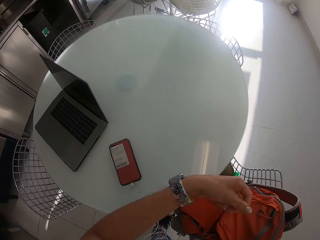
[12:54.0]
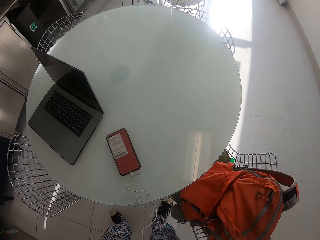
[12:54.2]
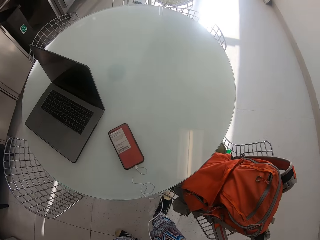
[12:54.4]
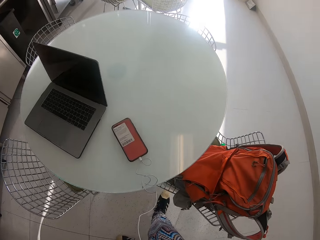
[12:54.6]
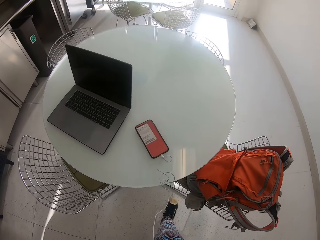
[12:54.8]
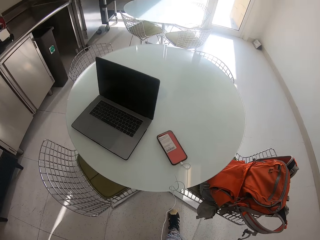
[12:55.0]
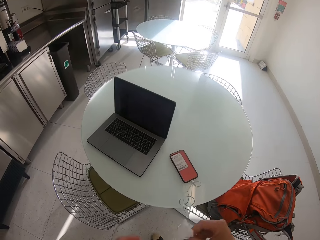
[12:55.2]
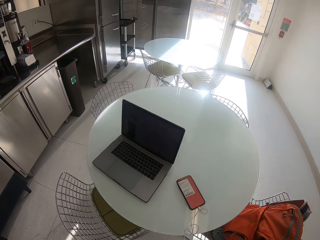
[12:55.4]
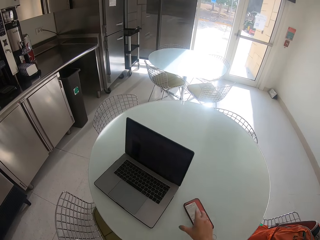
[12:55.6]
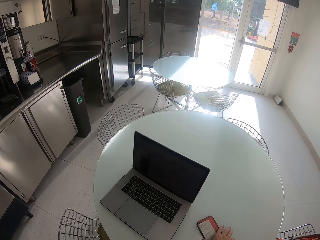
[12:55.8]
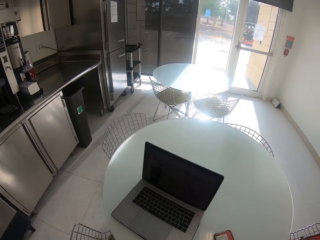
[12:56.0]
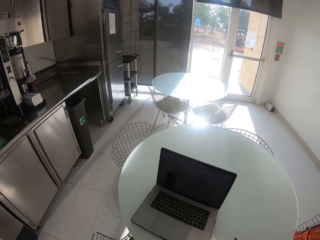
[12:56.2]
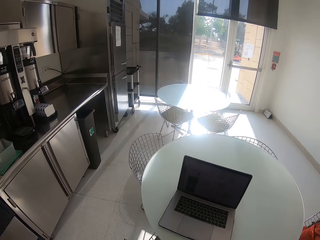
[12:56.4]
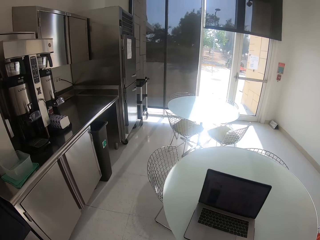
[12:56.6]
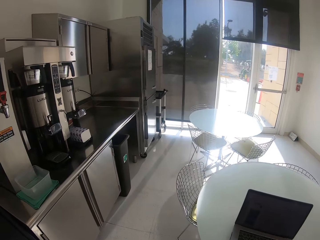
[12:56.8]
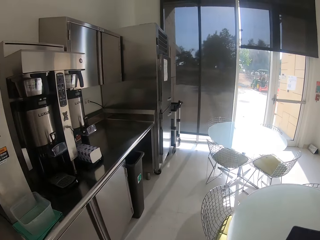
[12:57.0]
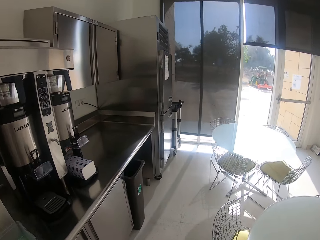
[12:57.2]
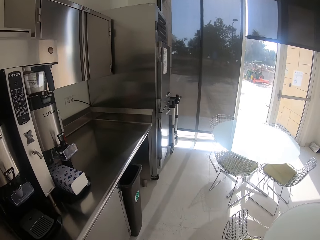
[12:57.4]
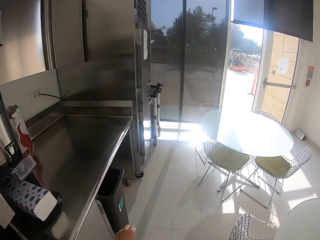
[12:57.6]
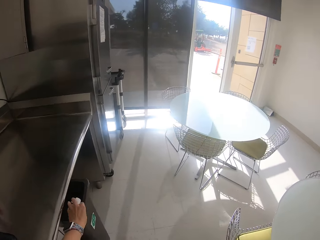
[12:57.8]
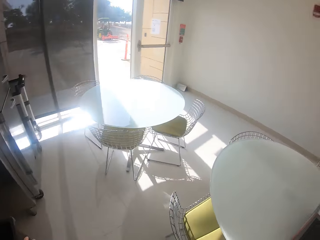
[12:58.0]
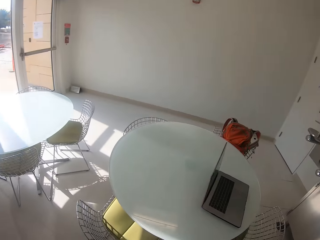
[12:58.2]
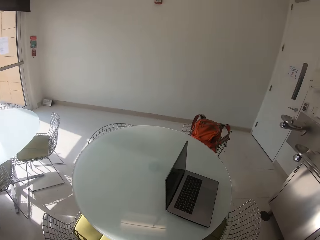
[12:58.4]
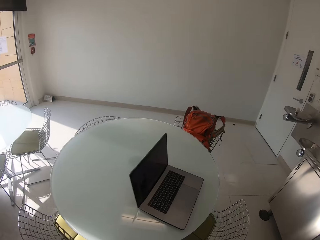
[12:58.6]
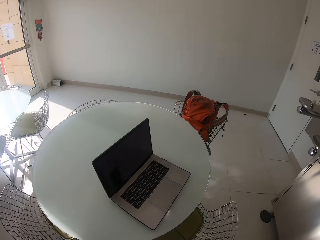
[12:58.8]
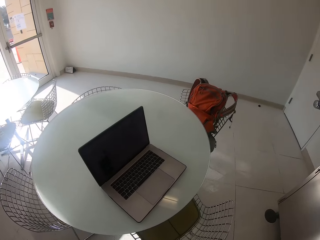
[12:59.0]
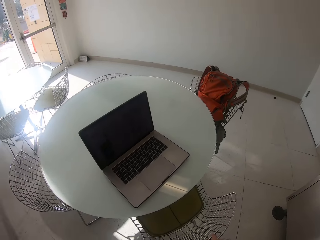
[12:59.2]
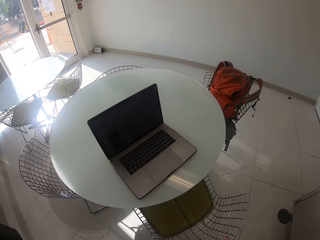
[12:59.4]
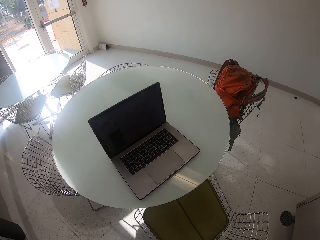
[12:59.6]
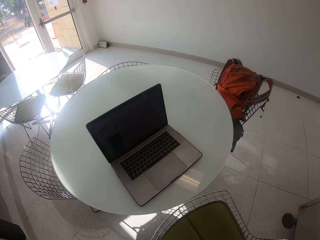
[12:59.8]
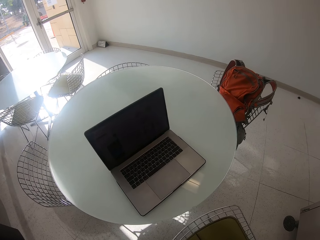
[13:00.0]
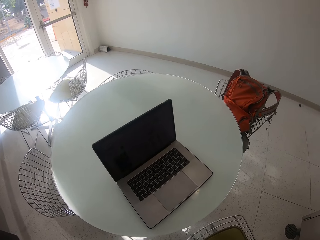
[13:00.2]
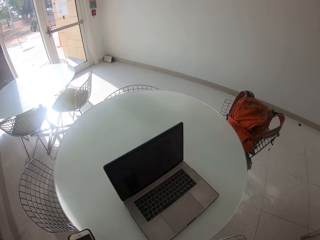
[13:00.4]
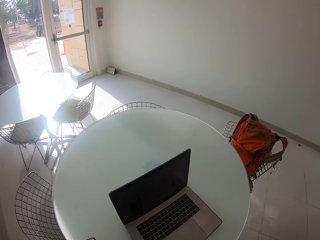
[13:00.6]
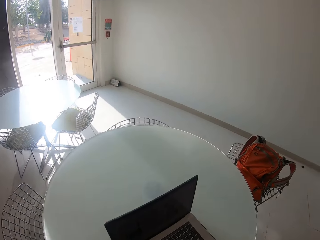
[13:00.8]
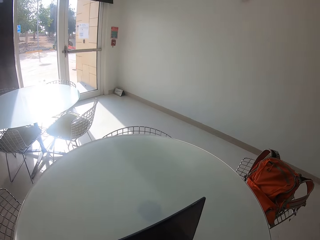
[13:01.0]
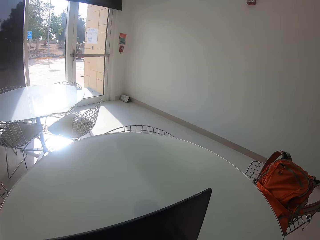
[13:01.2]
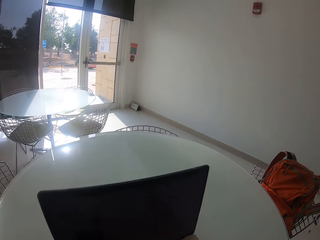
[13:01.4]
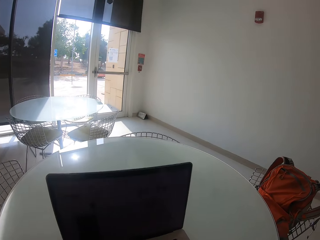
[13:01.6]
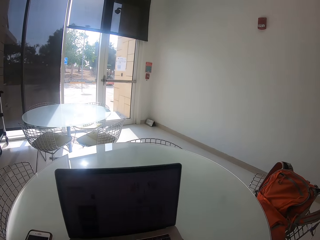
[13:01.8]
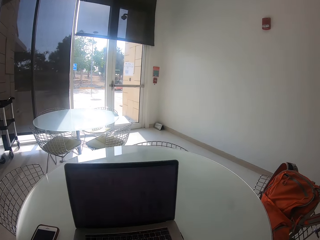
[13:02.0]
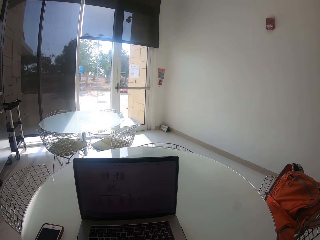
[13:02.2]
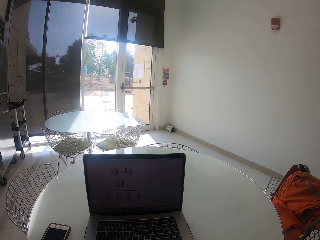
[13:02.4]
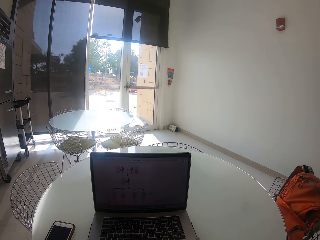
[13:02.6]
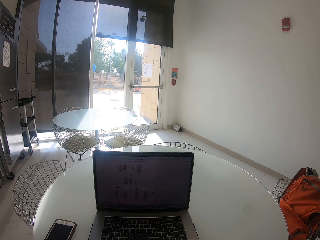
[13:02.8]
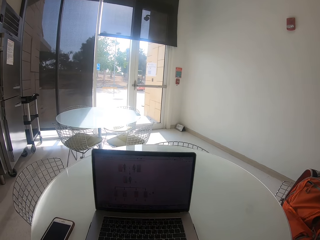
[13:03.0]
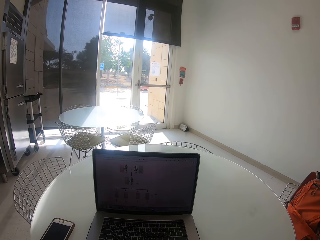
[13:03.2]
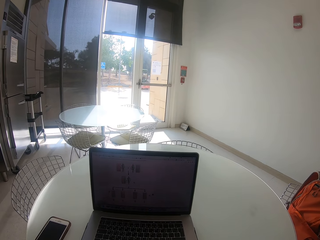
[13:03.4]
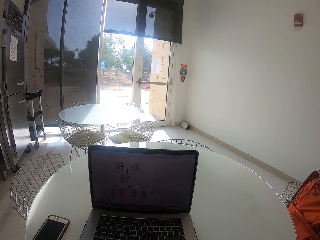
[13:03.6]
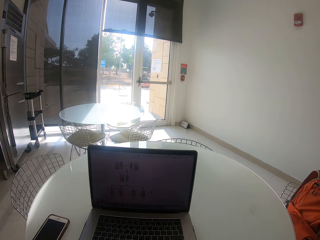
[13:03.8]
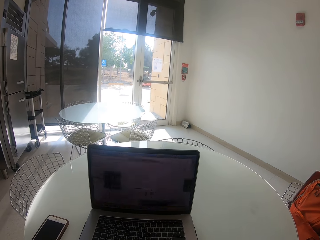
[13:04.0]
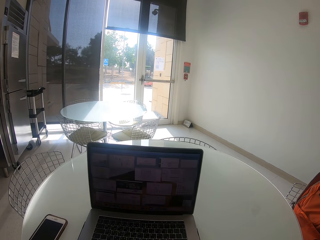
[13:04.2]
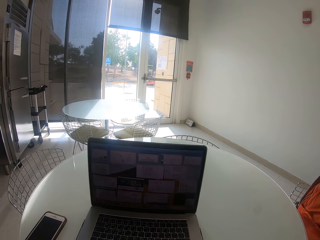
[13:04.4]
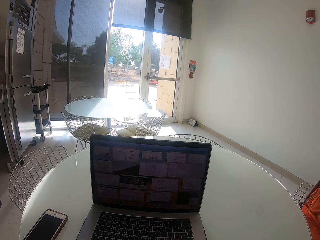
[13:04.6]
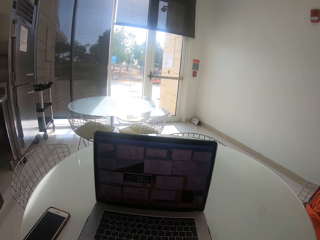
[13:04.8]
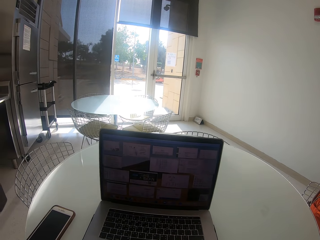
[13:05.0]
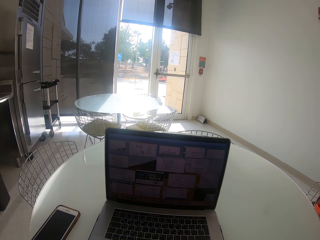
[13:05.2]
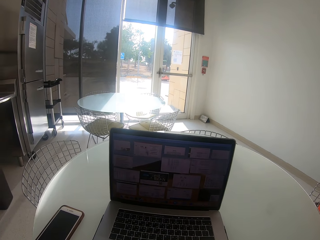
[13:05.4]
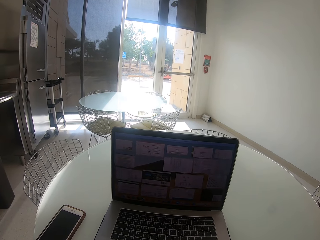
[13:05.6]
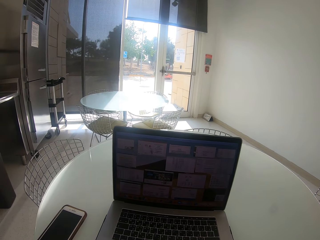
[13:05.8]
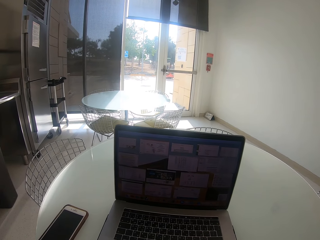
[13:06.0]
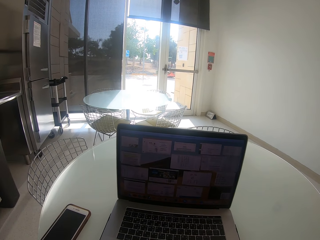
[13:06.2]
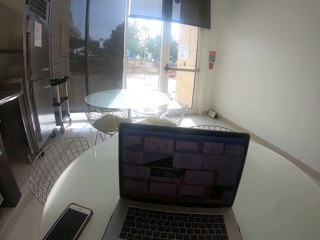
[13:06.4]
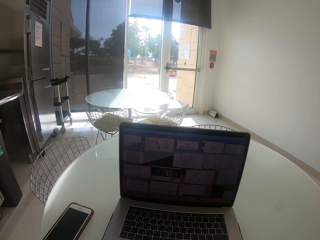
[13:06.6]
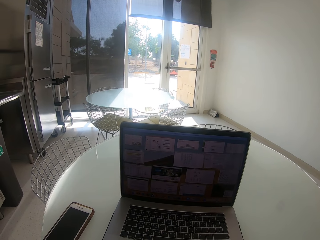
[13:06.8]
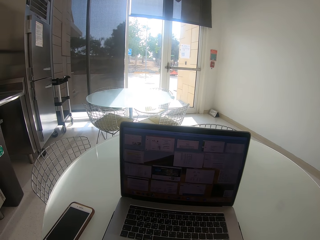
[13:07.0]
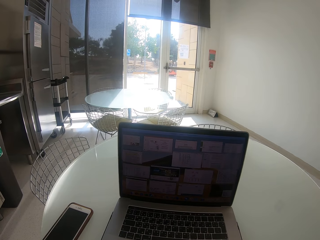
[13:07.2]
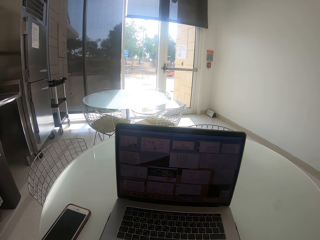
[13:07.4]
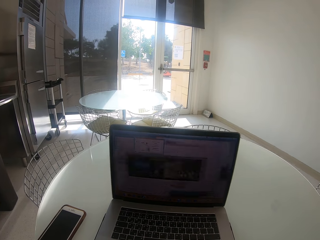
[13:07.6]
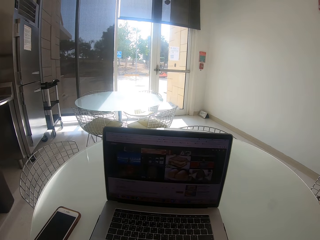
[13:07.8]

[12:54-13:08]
The camera wearer moves hands. They move around the room. They pick up a phone. They move around the room. They drop a paper. They move around the room. They pull the chair away. They sit on the chair. They look at the laptop.

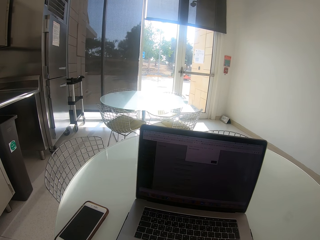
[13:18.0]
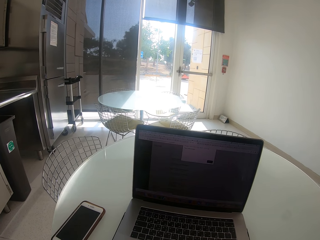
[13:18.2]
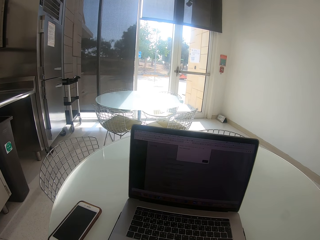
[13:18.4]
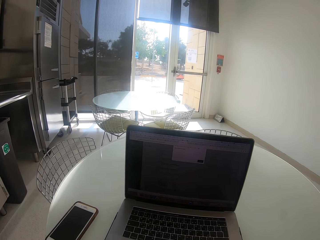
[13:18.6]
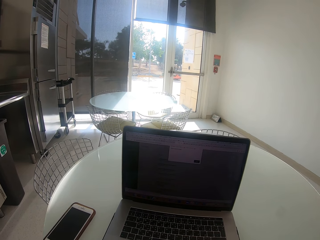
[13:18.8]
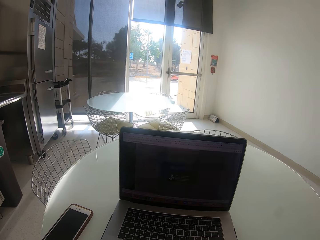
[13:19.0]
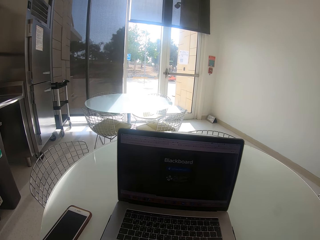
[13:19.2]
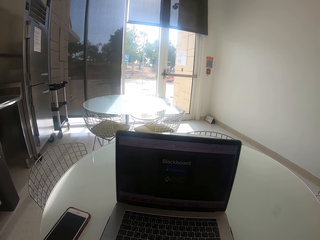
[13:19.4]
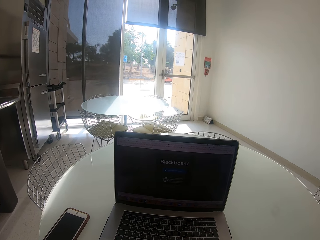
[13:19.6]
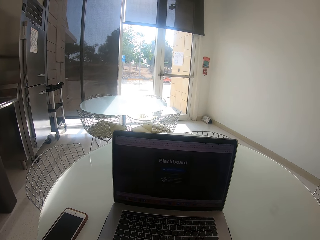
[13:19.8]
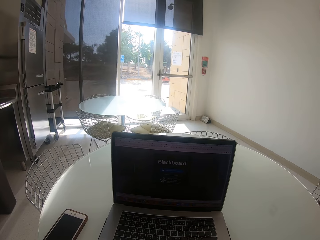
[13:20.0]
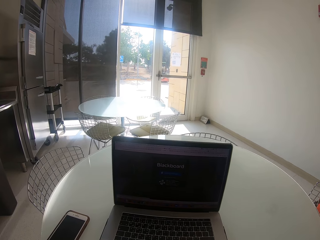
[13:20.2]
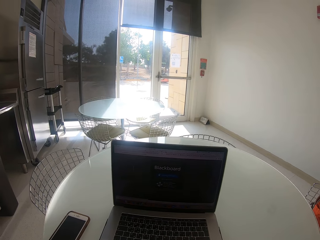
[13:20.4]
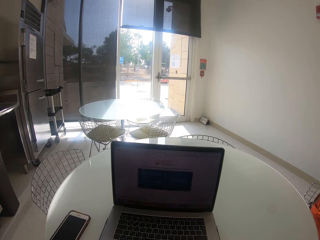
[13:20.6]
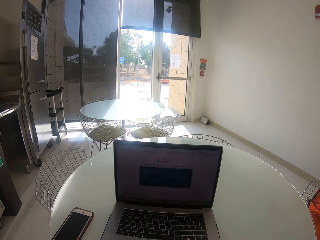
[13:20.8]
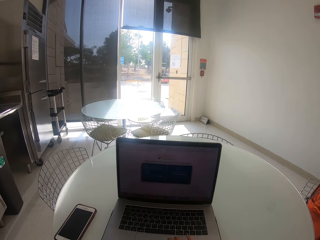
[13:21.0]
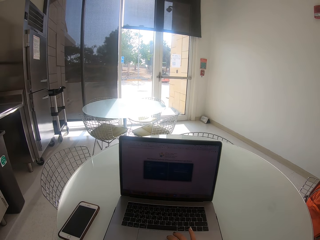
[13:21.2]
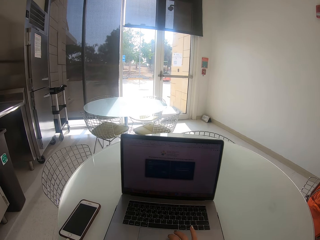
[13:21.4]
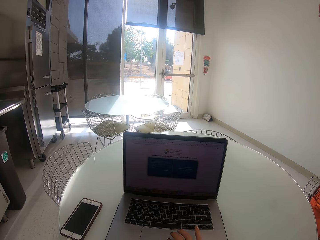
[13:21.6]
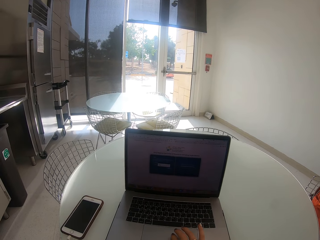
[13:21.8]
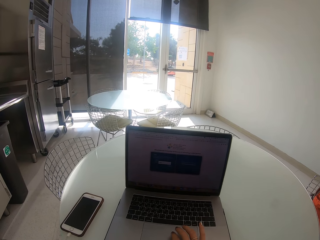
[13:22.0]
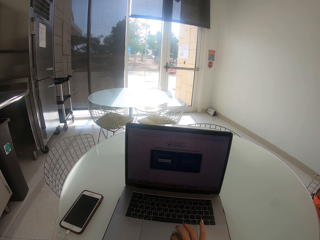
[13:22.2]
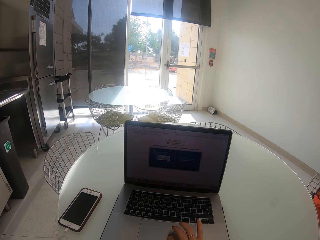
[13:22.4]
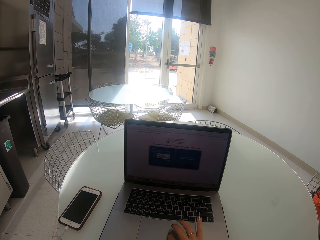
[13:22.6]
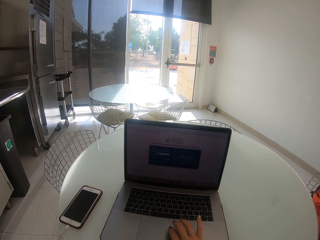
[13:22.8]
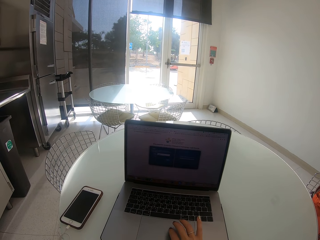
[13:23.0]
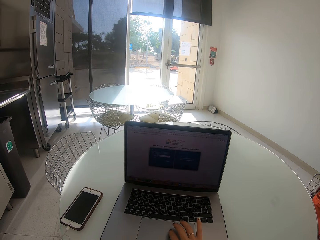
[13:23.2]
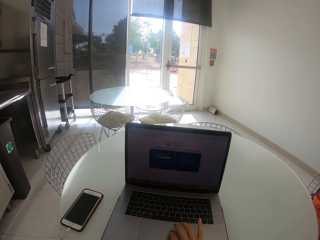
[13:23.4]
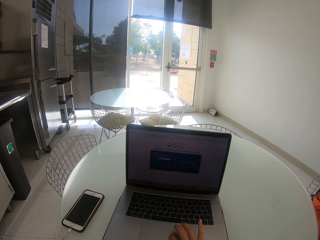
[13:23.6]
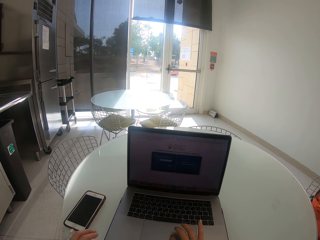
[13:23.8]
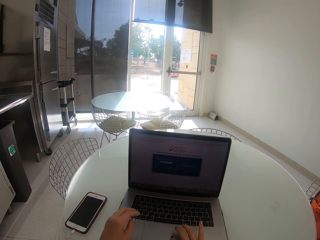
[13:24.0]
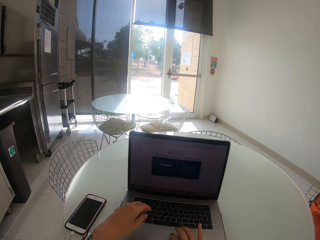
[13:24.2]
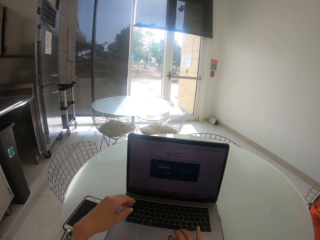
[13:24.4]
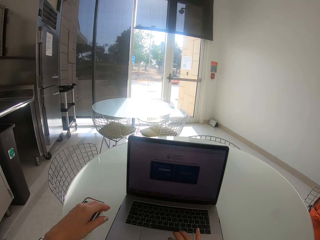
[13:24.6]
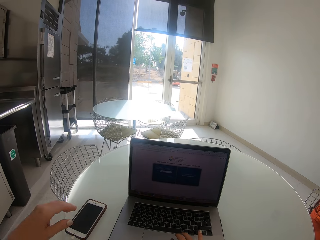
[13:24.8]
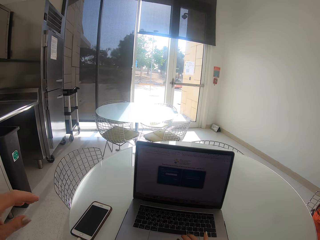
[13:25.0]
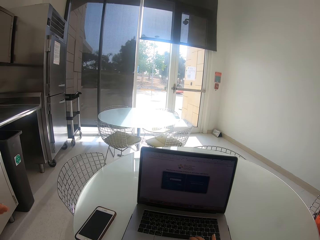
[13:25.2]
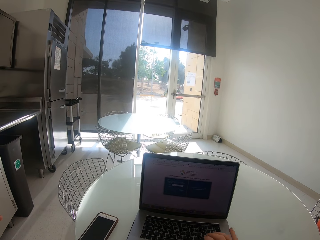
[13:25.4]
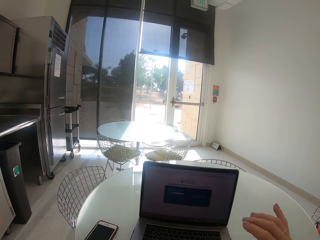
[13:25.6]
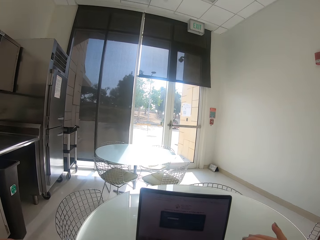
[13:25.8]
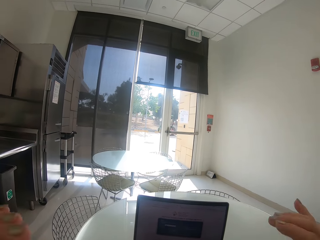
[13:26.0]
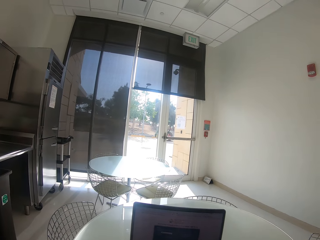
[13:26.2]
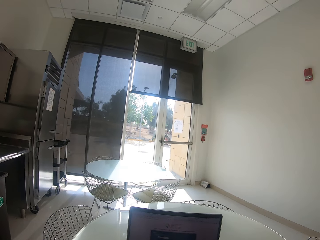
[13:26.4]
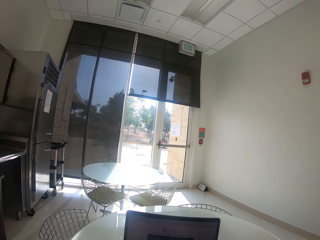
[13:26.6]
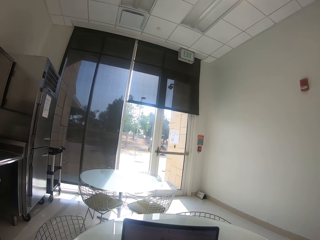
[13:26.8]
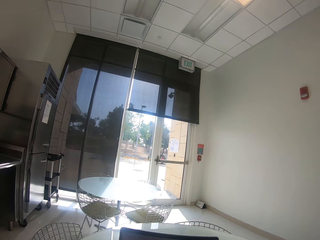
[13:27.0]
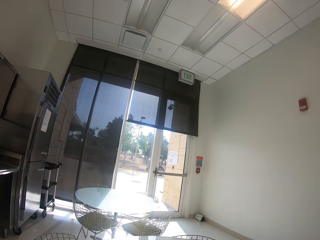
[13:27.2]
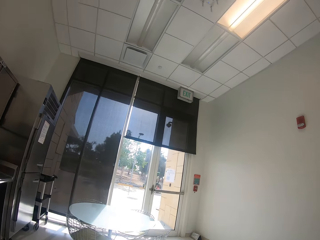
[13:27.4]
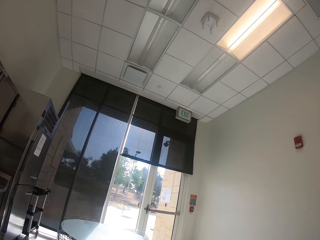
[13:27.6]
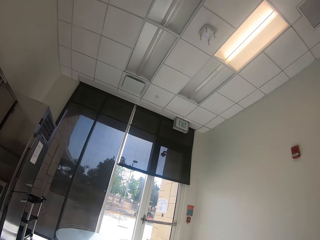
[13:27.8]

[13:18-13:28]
The camera wearer scrolls the laptop. They press the laptop. They move hands.
